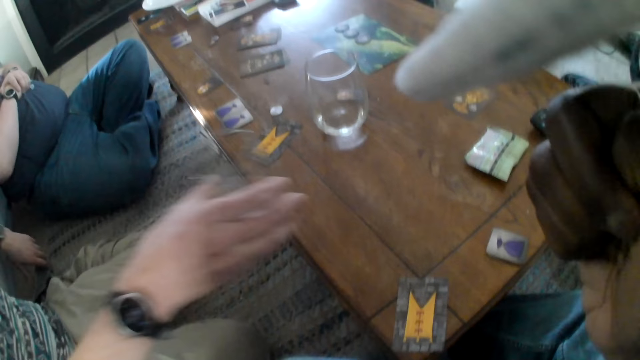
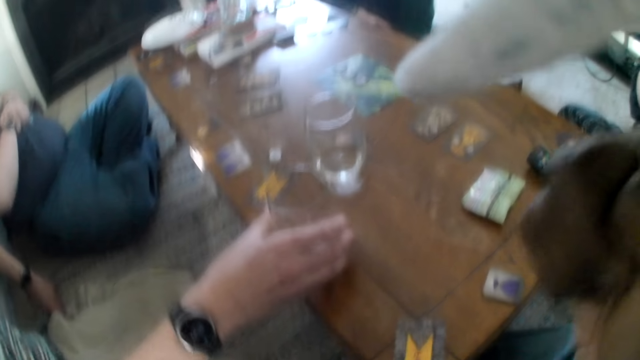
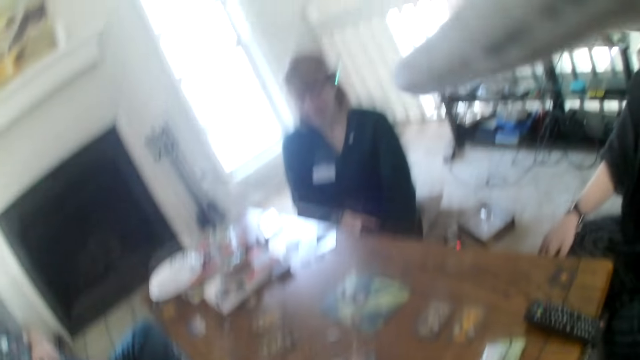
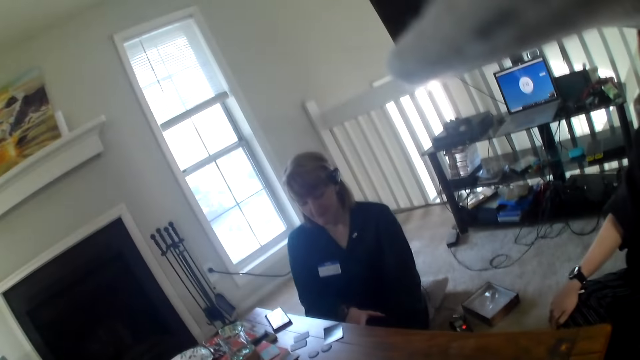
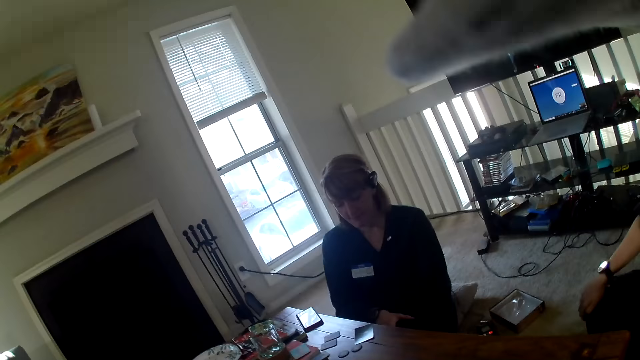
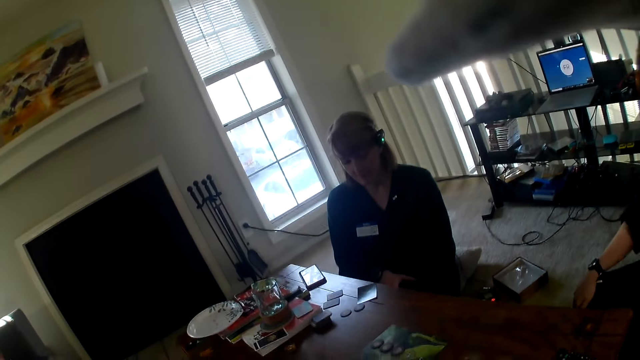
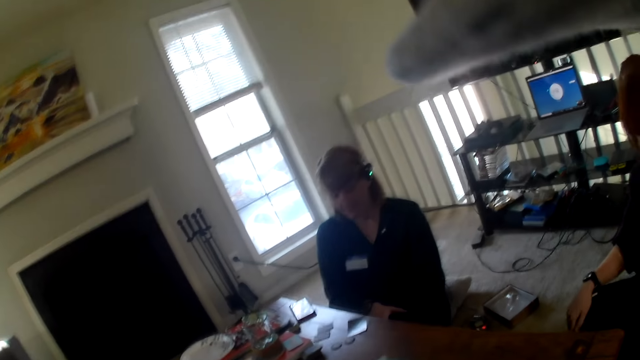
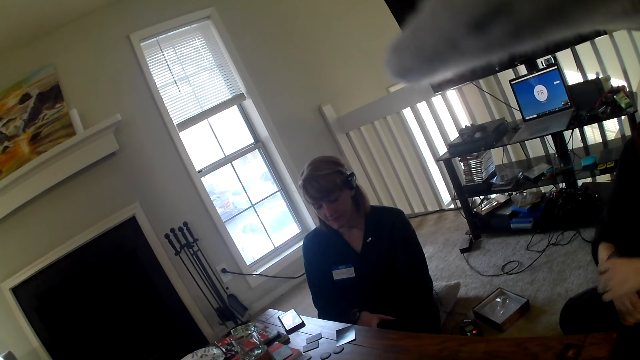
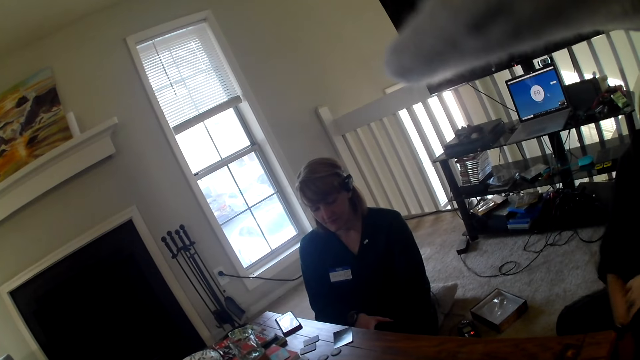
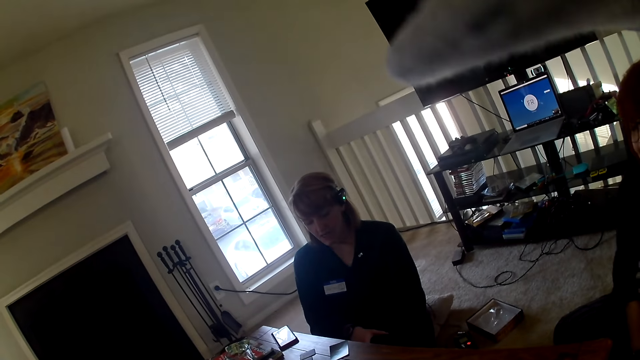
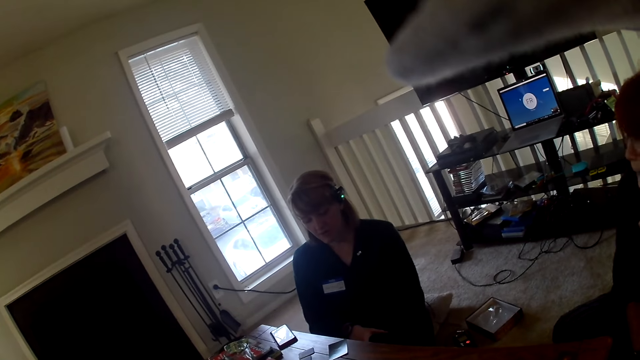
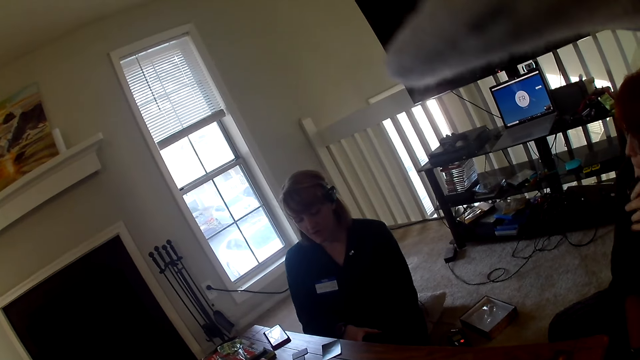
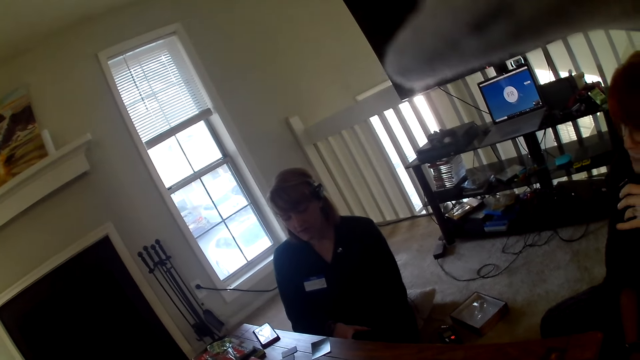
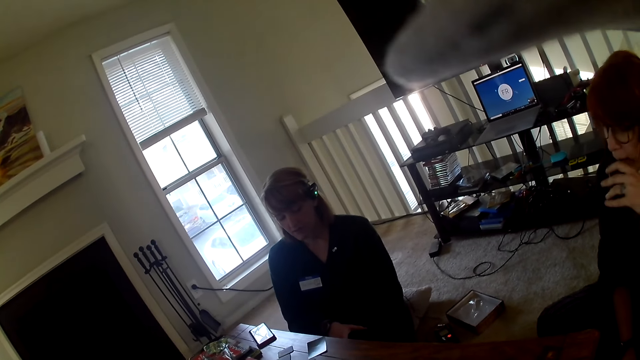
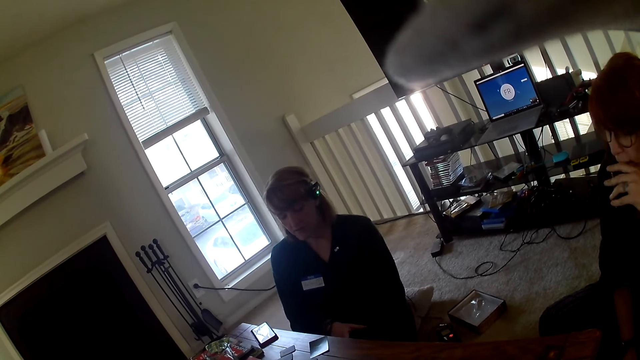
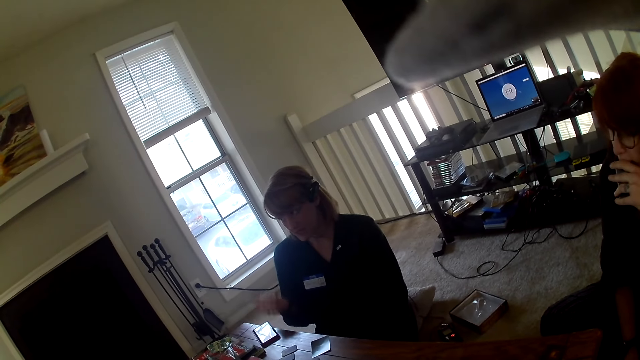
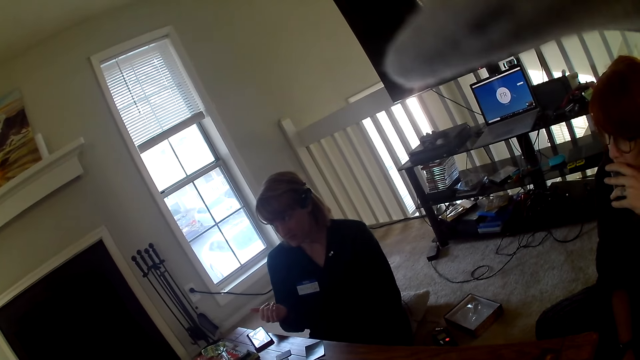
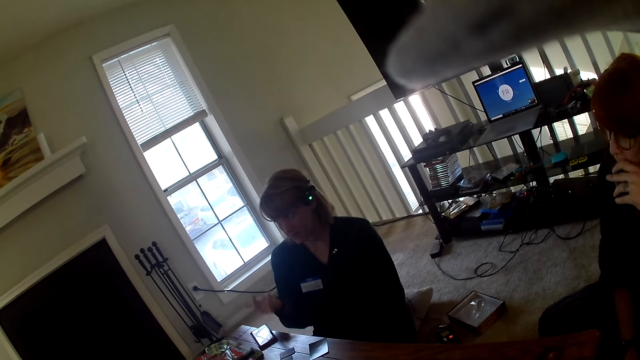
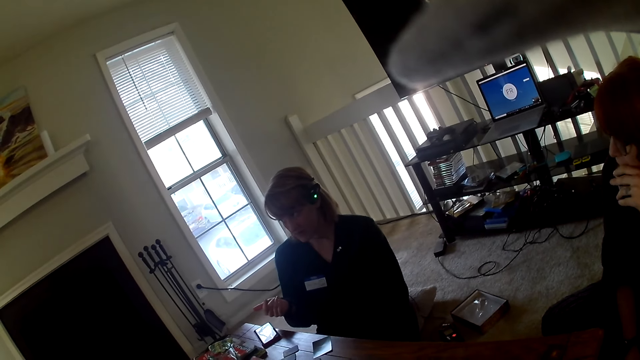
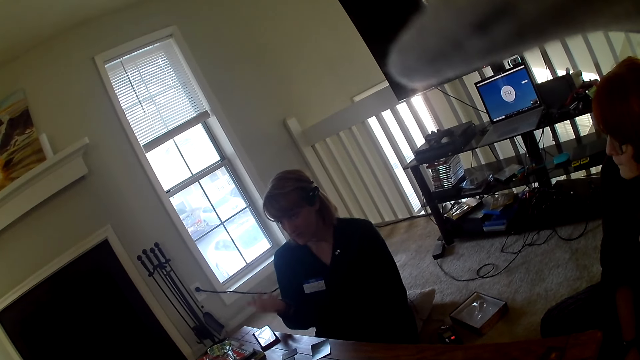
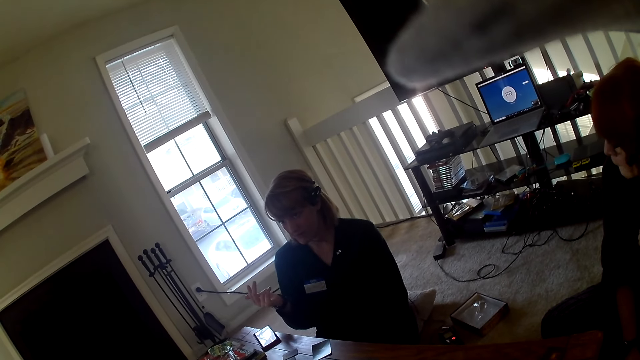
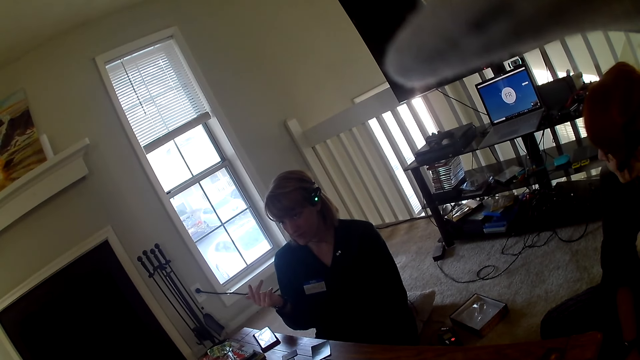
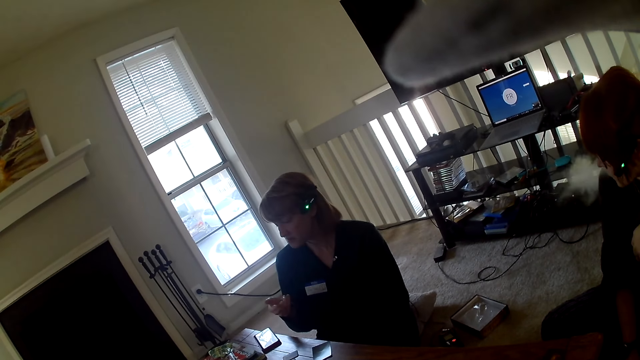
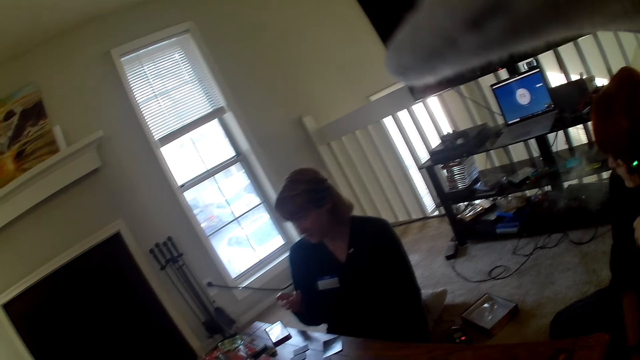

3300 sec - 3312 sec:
A person rubs her hands on her lap. A man places a tumbler on the table. The camera wearer looks at a woman. The person puts the cigarette on her mouth. The woman moves her hand. She gestures at another man.

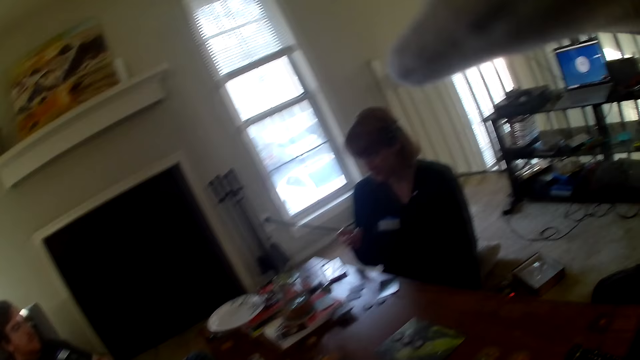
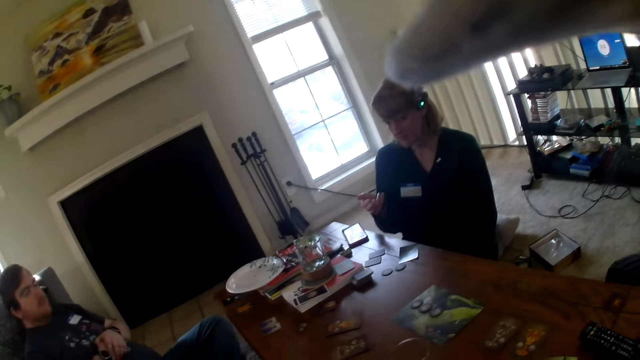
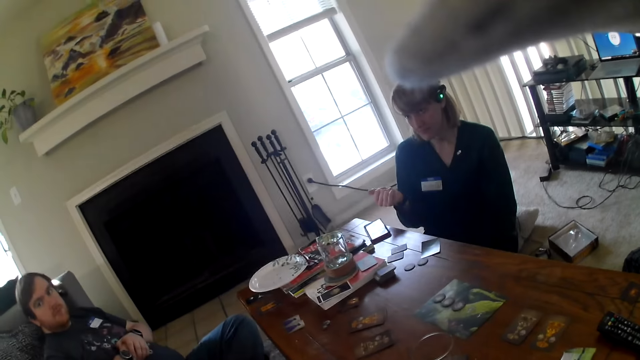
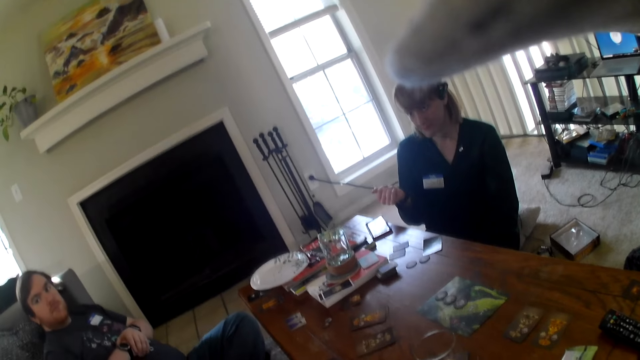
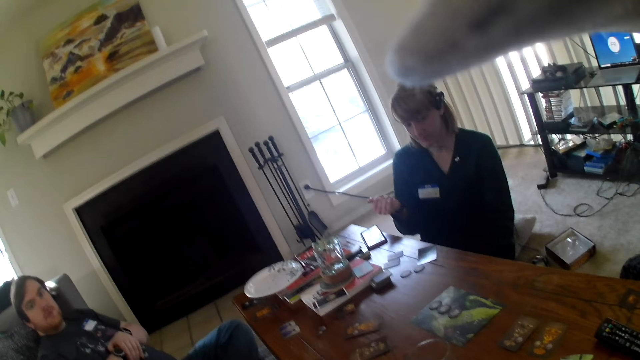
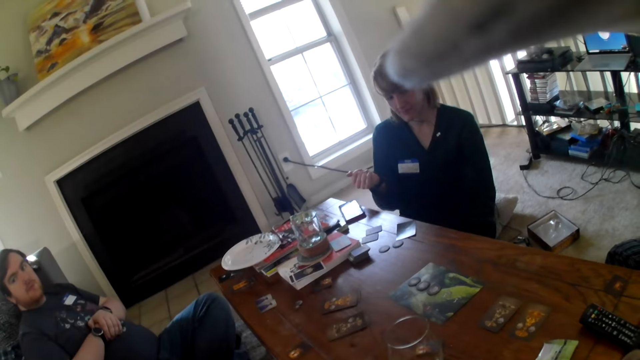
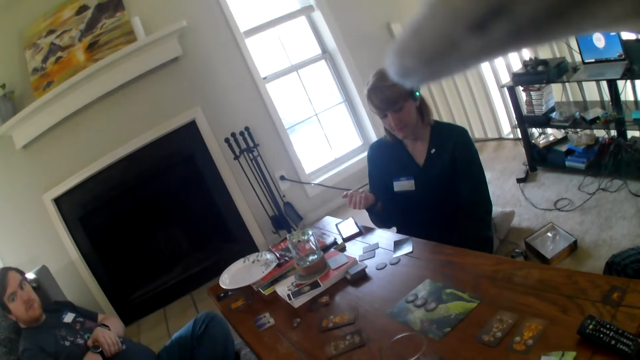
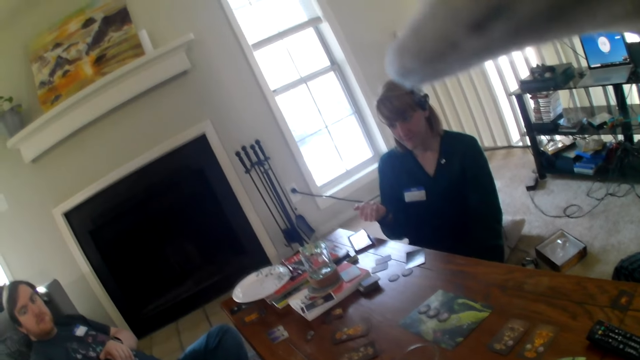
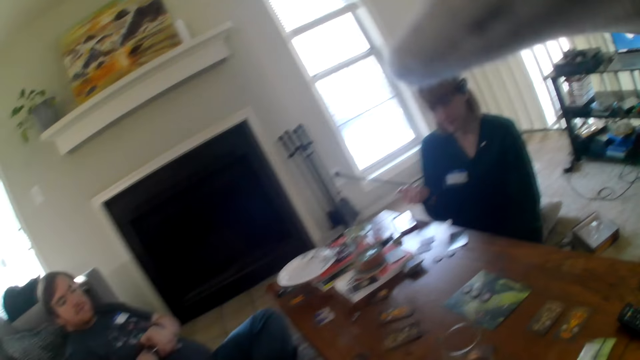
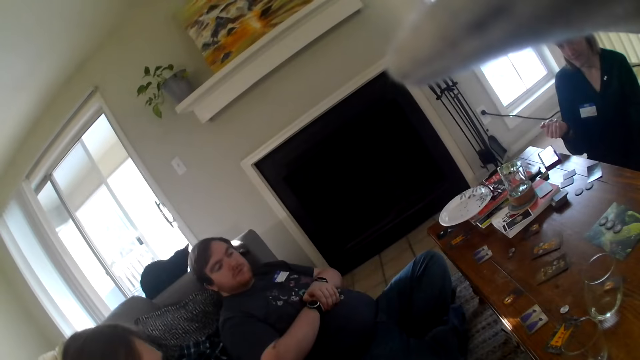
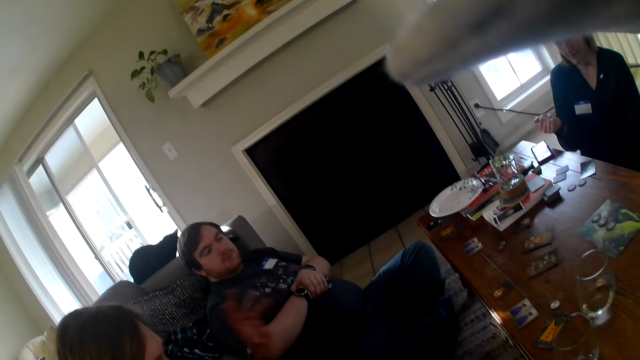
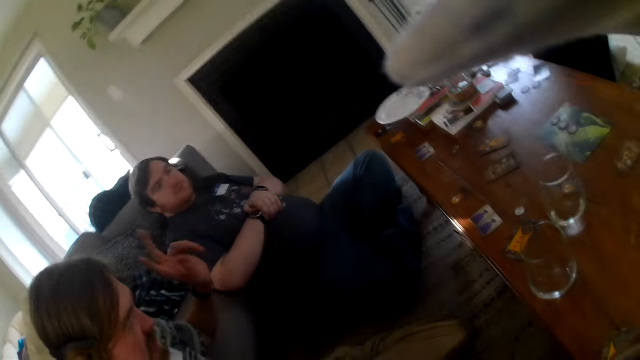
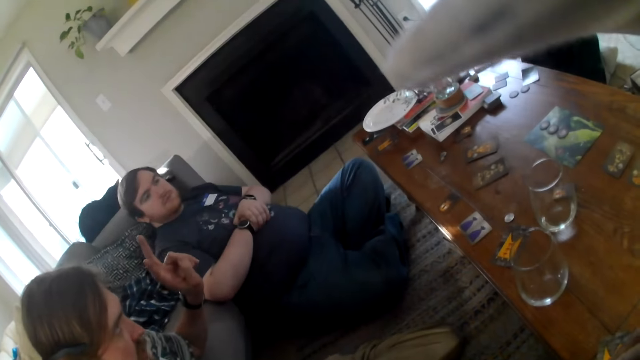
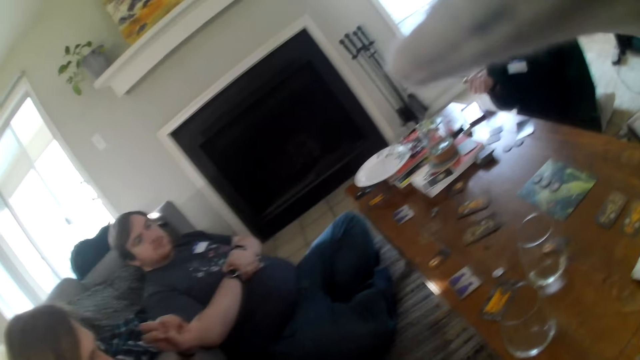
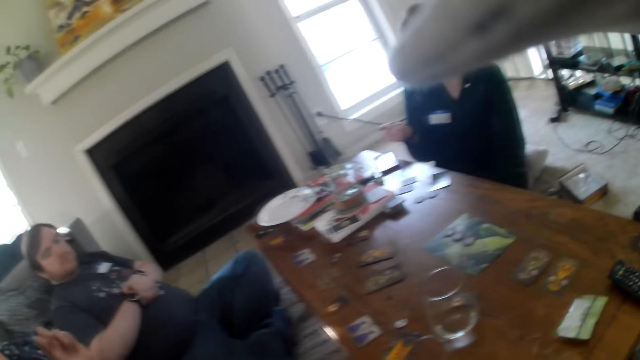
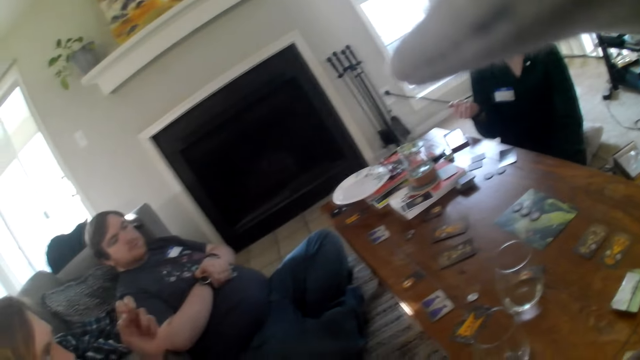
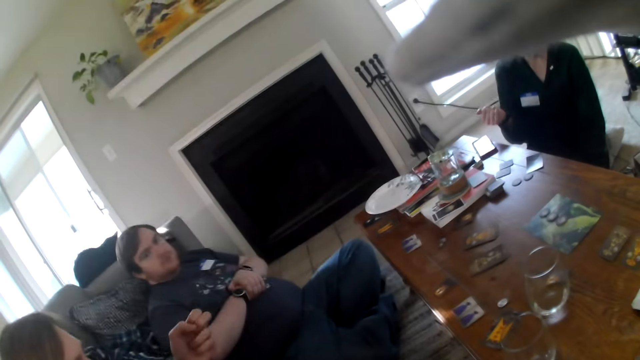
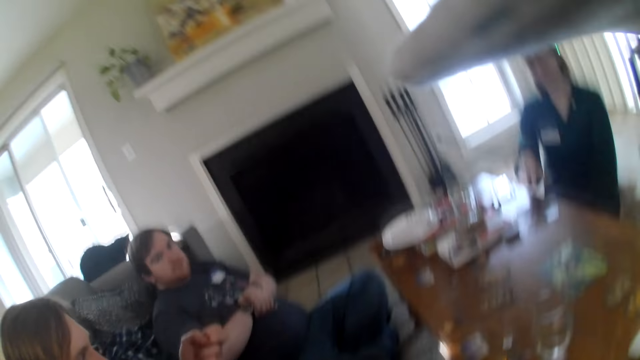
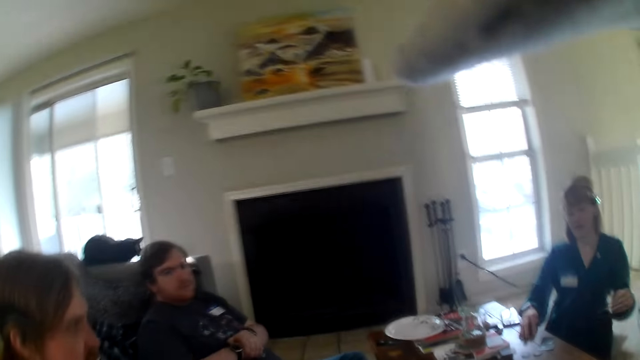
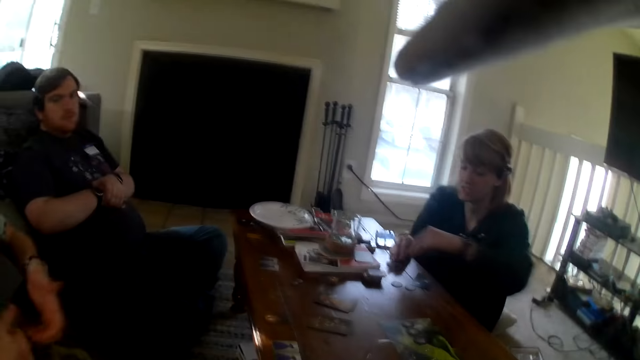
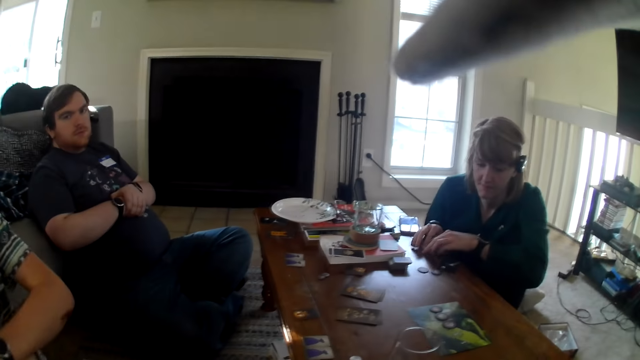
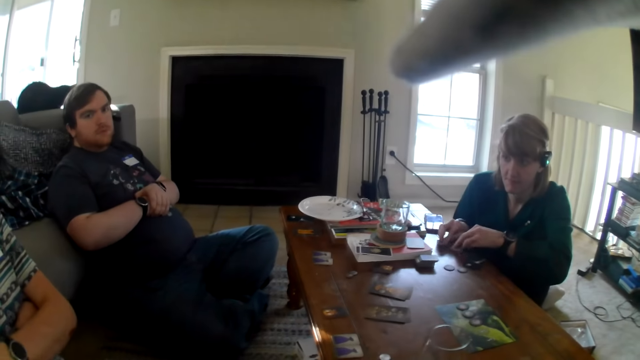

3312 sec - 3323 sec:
A man looks at another man. The other man moves his hands. He gestures at a woman. The camera wearer looks round the table. The woman arranges the cards on the table.
